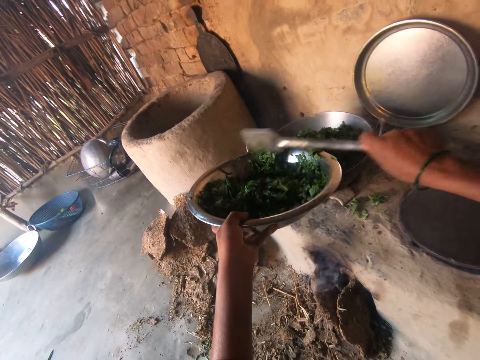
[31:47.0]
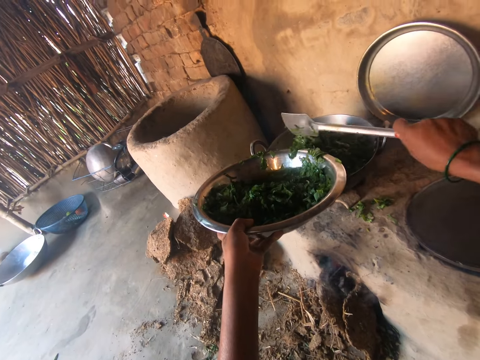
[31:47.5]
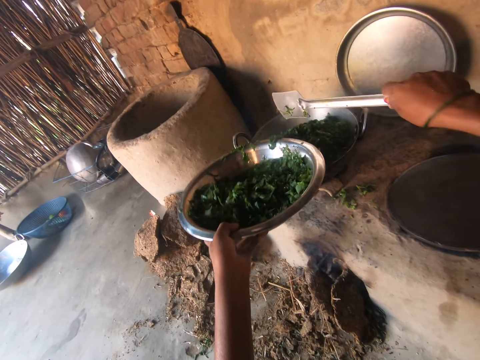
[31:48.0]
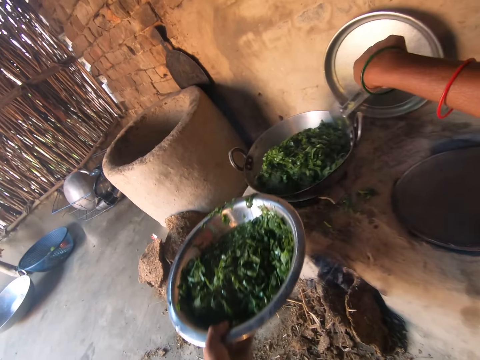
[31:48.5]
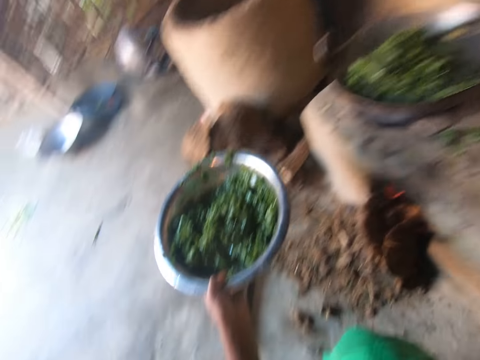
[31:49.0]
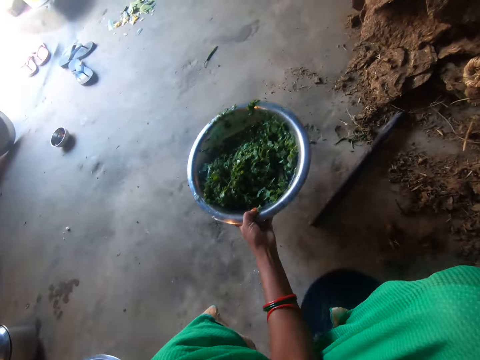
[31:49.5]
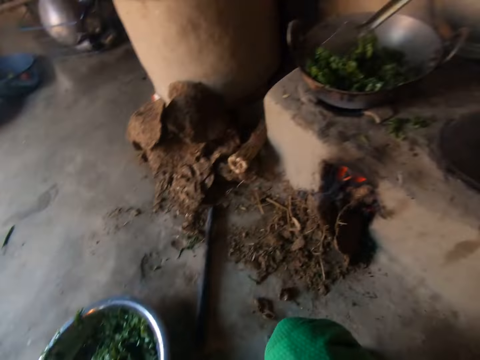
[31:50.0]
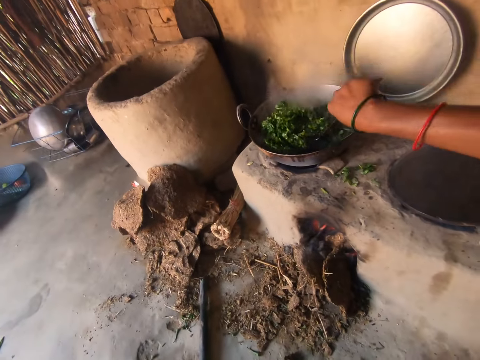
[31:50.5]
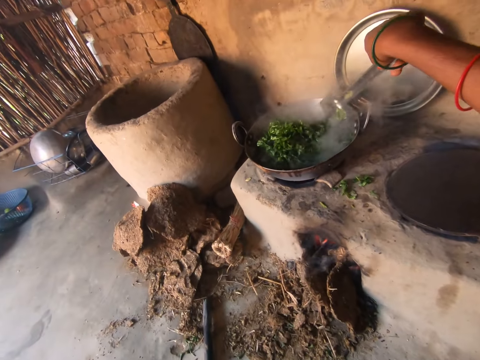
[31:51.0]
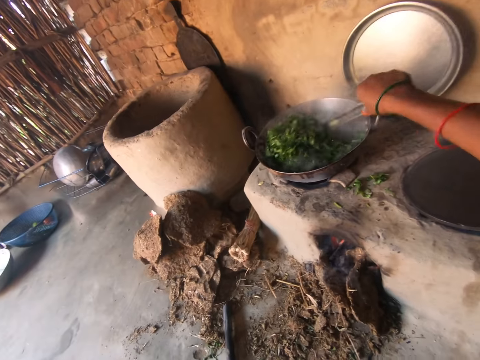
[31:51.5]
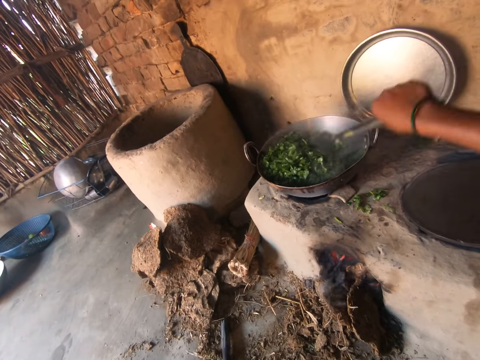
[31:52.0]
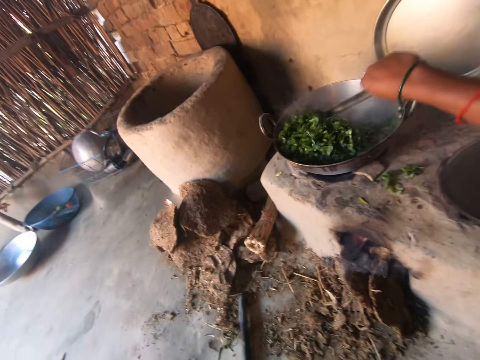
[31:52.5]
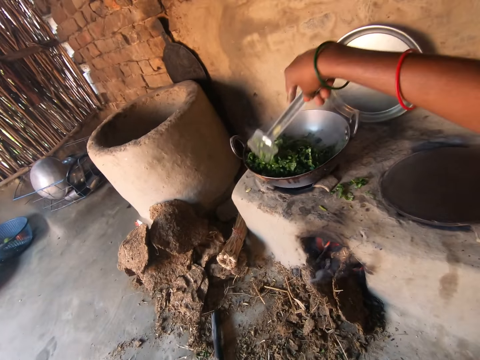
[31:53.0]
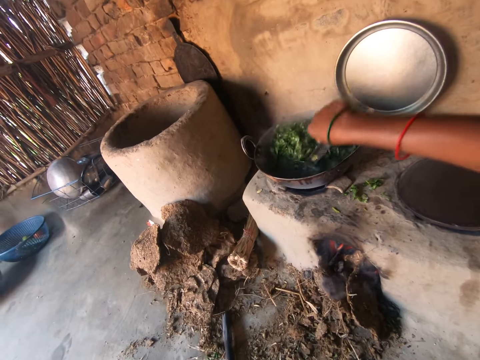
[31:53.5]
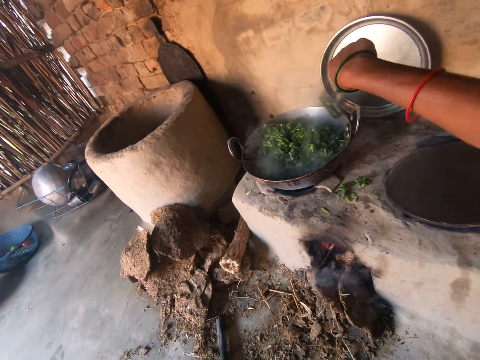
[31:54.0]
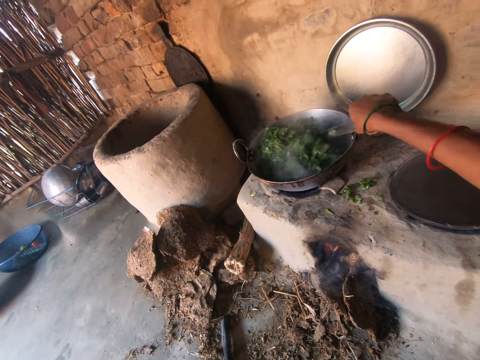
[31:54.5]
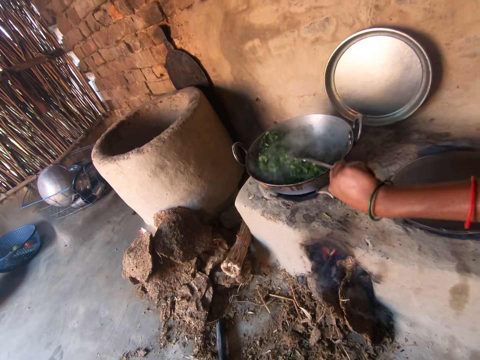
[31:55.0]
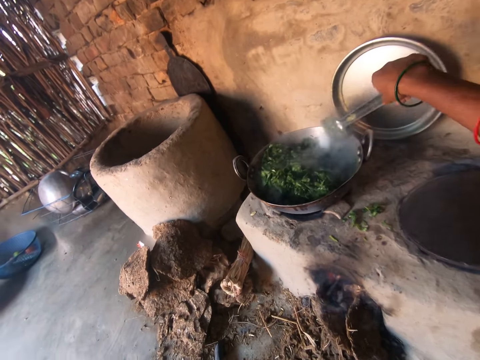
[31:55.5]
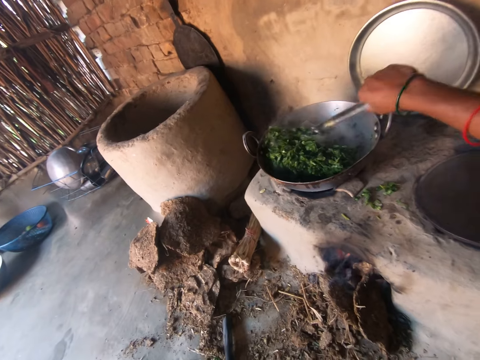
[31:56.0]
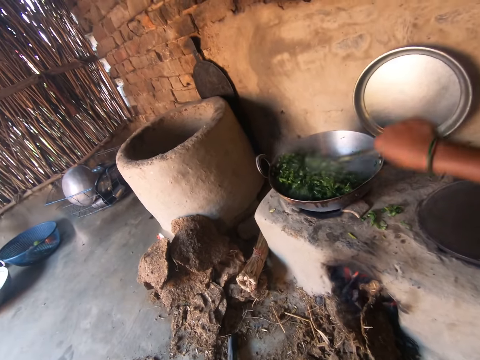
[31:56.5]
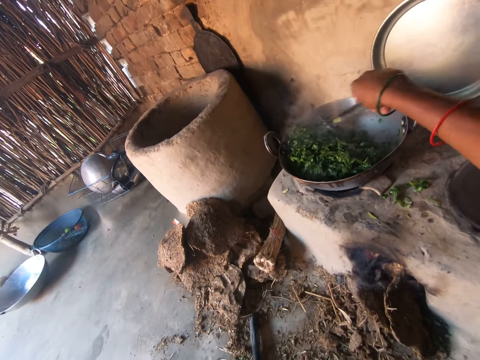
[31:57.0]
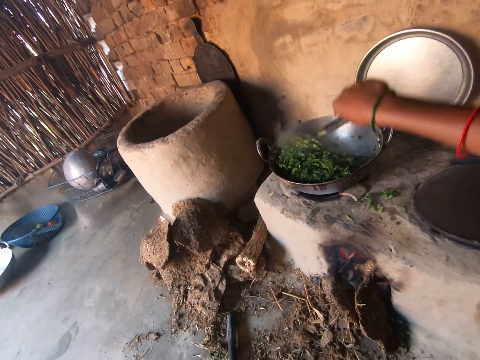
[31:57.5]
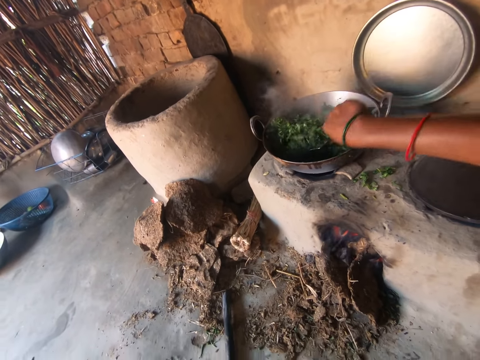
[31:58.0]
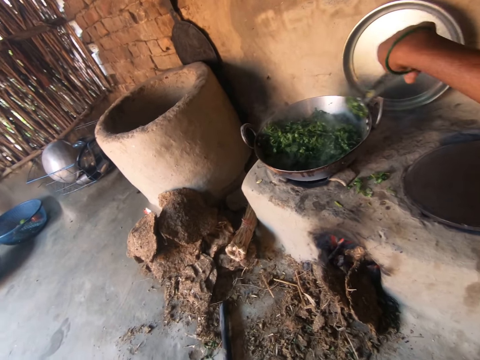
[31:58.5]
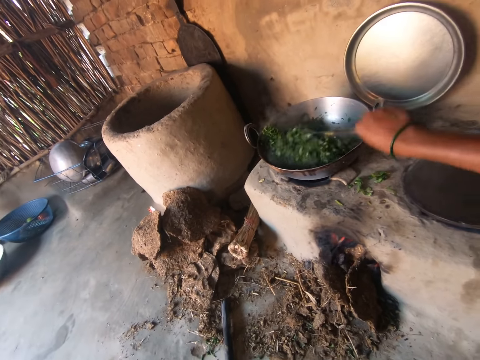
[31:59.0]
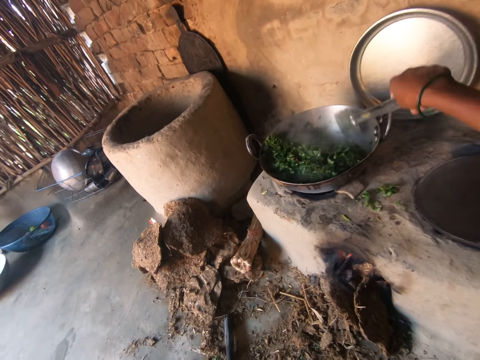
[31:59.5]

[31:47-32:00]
The camera wearer stirs the vegetables in the pot of vegetables on the stove with the spoon in her right hand. She drops the bowl of vegetables in her left hand on the floor.

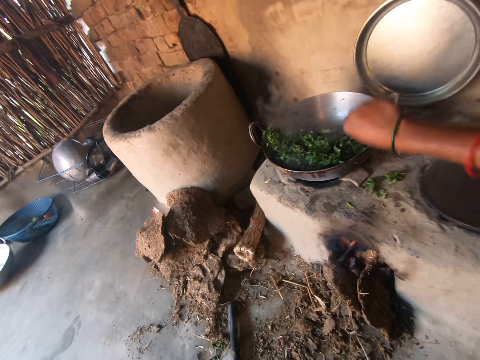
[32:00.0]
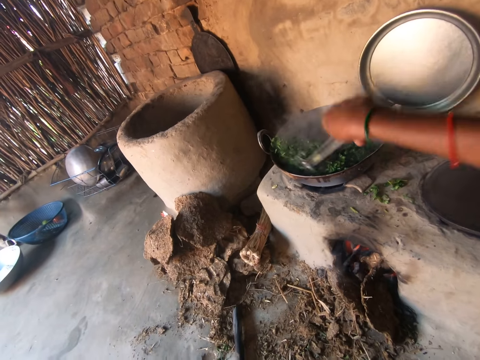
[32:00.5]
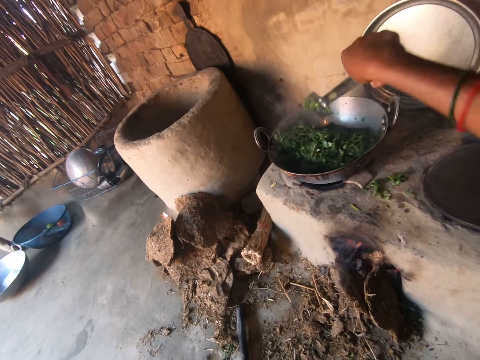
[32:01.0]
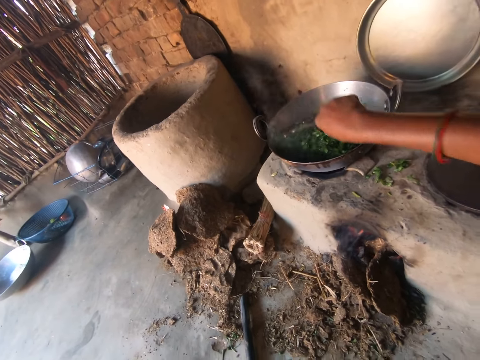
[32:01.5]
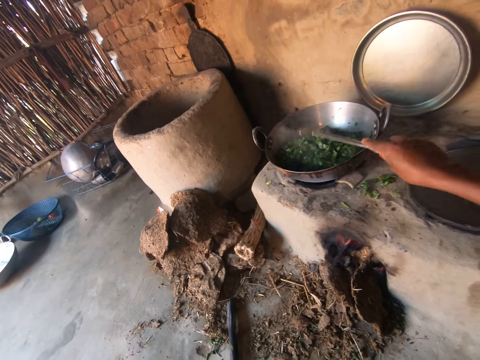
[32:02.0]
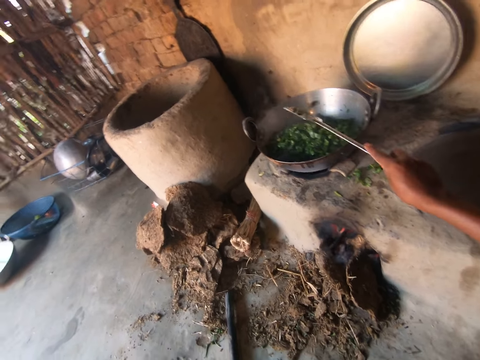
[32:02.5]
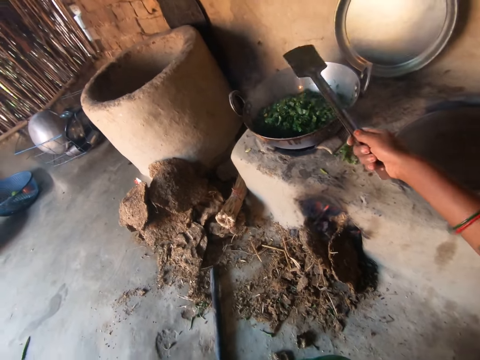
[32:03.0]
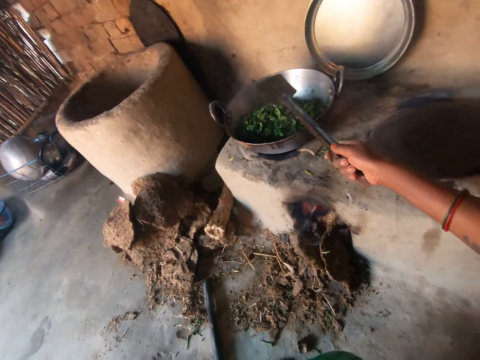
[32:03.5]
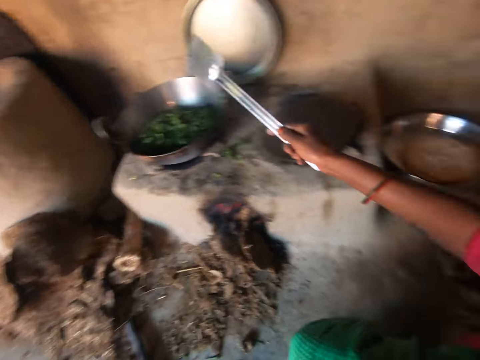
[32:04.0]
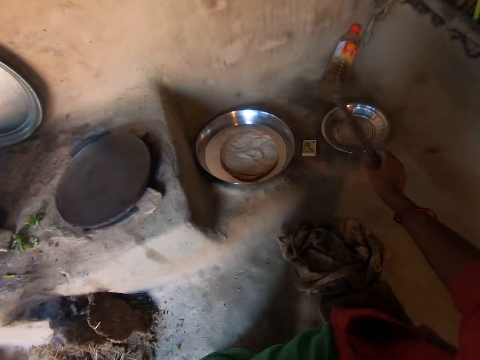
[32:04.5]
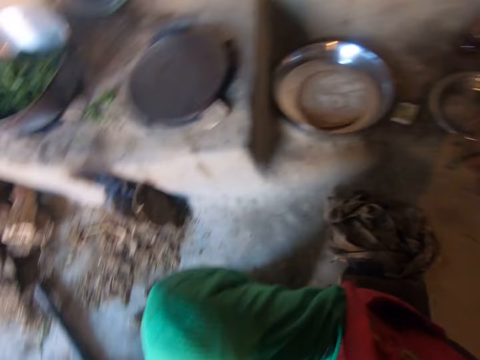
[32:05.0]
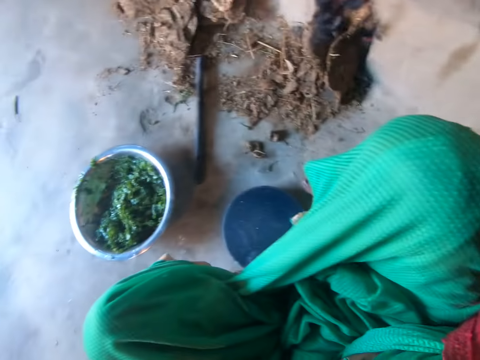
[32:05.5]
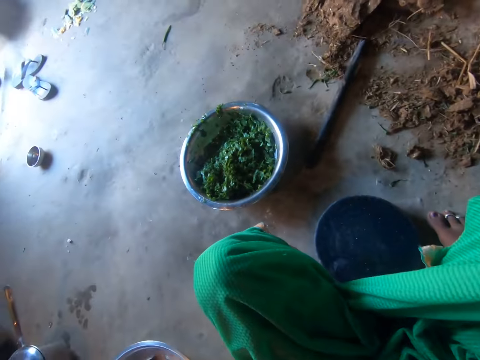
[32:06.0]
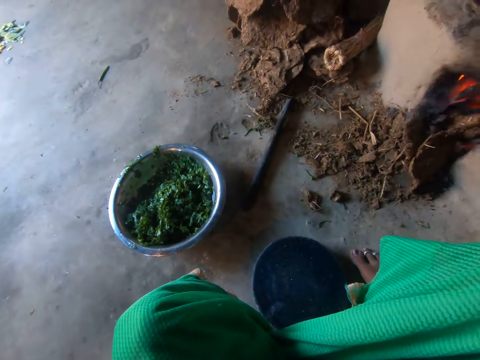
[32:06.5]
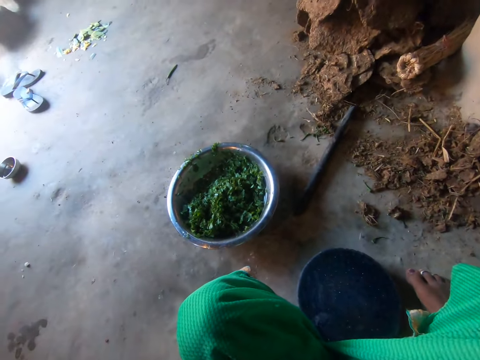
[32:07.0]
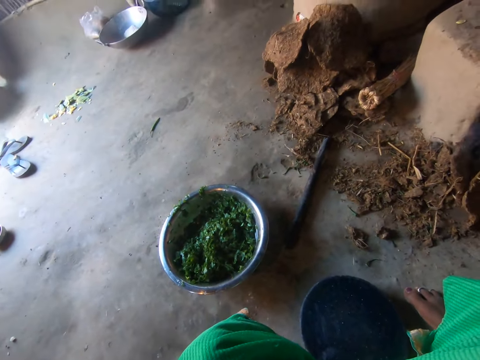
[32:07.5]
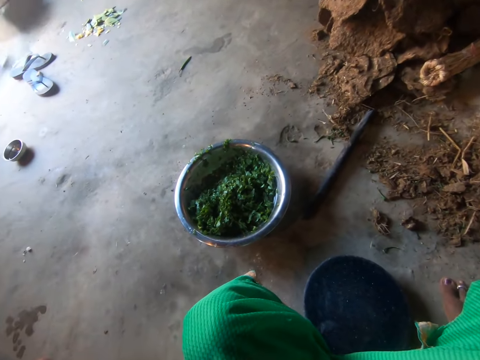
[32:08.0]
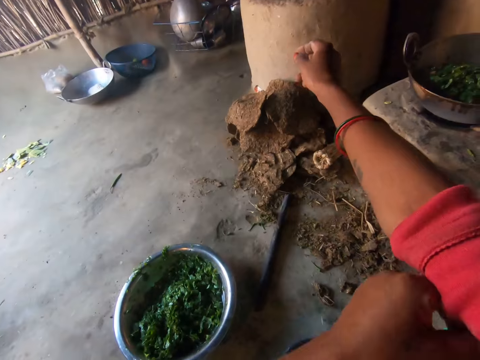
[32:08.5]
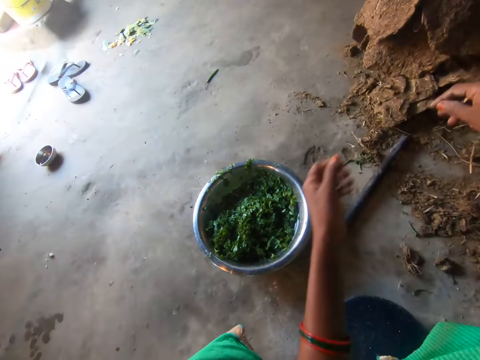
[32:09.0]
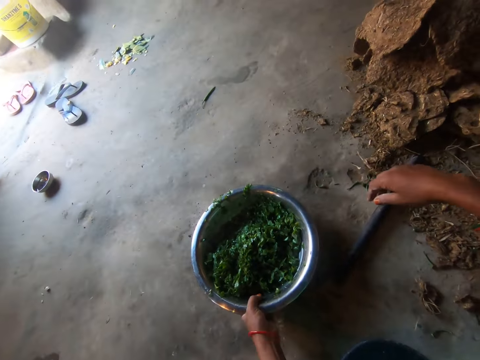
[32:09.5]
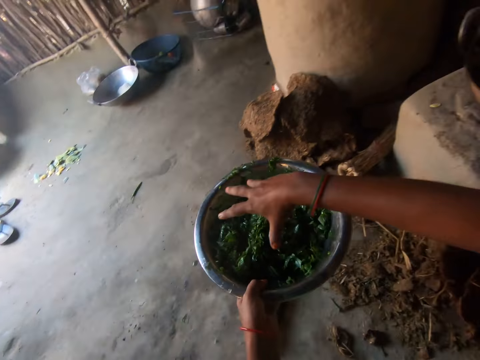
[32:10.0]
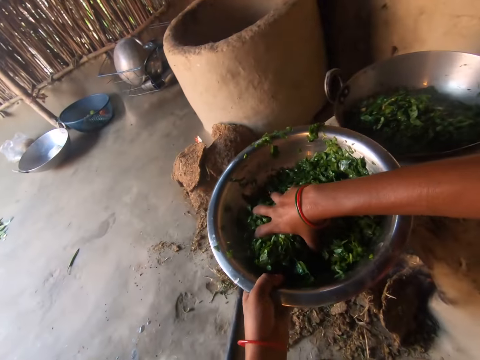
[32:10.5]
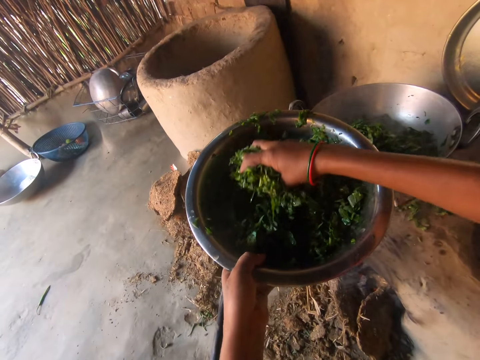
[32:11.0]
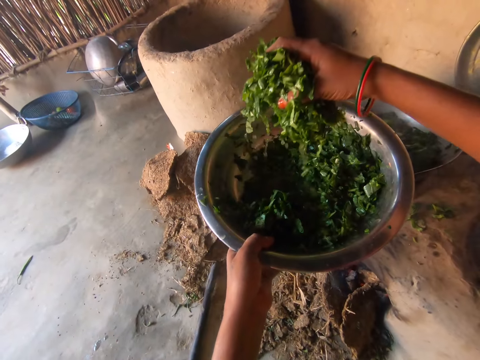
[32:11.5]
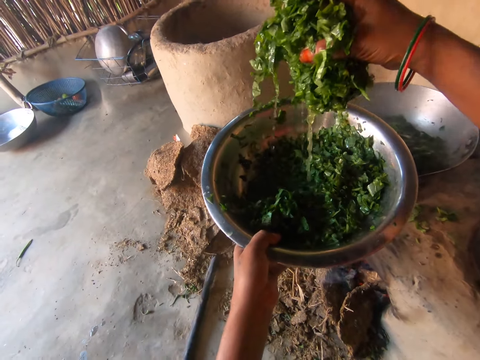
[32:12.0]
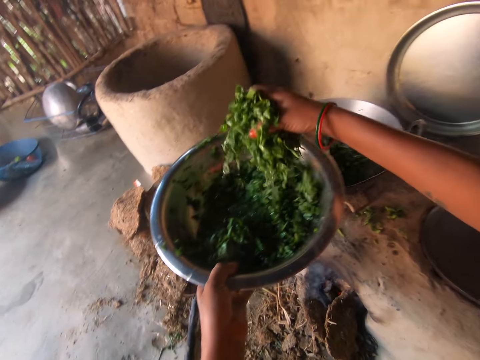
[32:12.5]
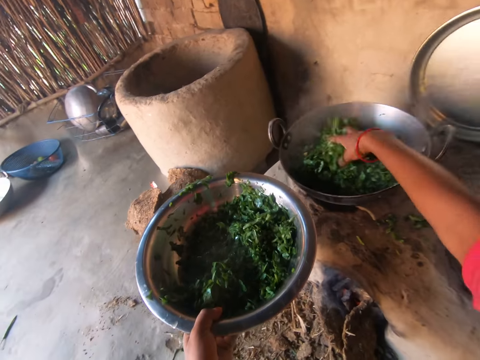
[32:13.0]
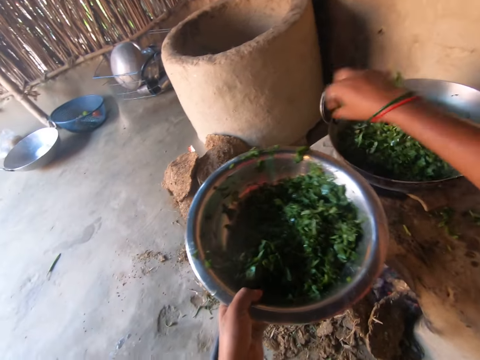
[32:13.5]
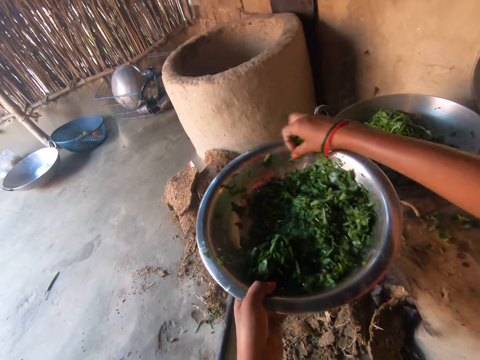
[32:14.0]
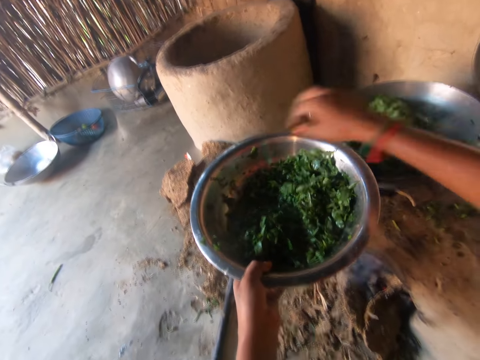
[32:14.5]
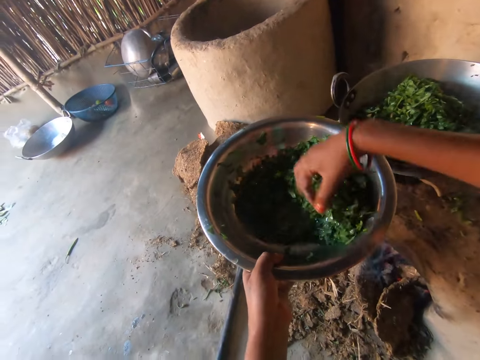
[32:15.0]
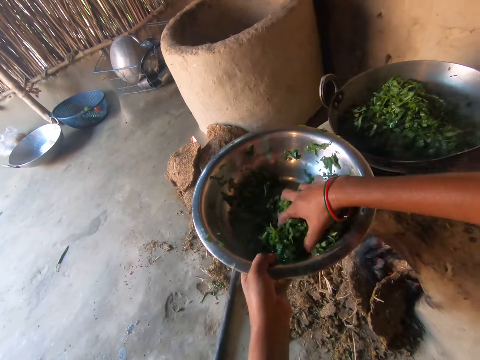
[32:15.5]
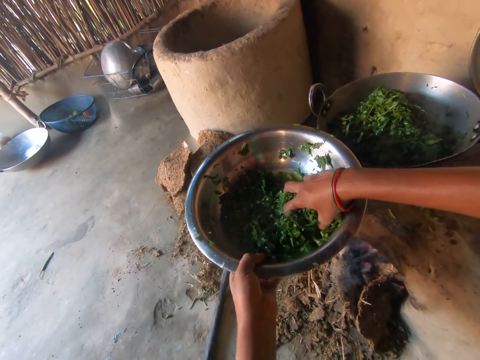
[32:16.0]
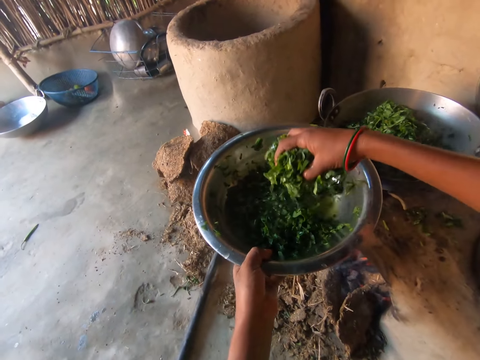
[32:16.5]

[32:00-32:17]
The camera wearer hits the pot on the stove with the spoon in her right hand. She drops the spoon in her right hand on a plate on the flour. She adjusts her cloth right sleeve with her left hand. She takes the bowl of vegetables from the floor with her left hand. She takes vegetables from the bowl of vegetables in her left hand with her right hand. She drops the vegetables in her right hand into the pot of vegetables on the stove. She scrapes vegetables on the bowl of vegetables in her left hand with her right hand. She takes vegetables from the bowl of vegetables in her left hand with her right hand.
